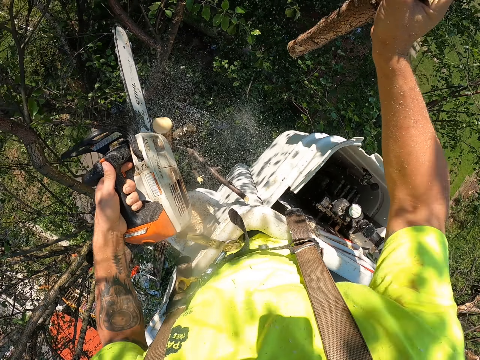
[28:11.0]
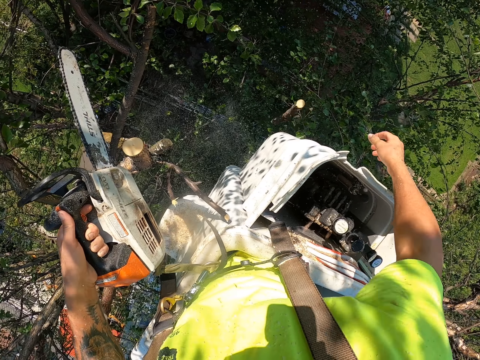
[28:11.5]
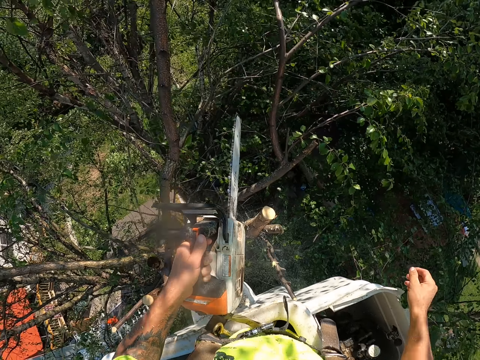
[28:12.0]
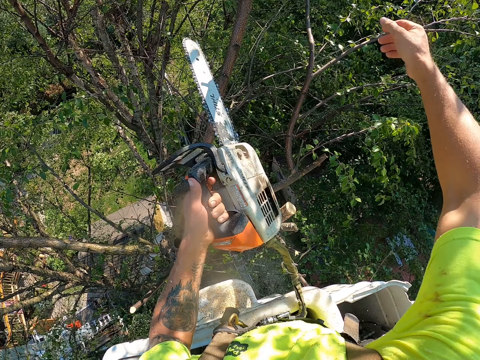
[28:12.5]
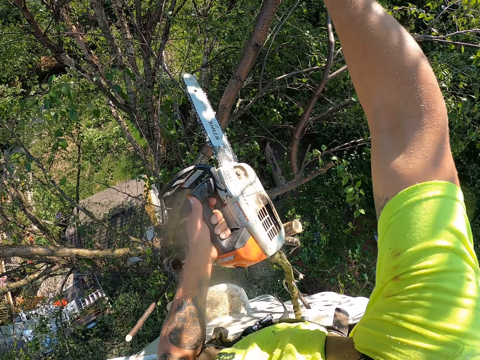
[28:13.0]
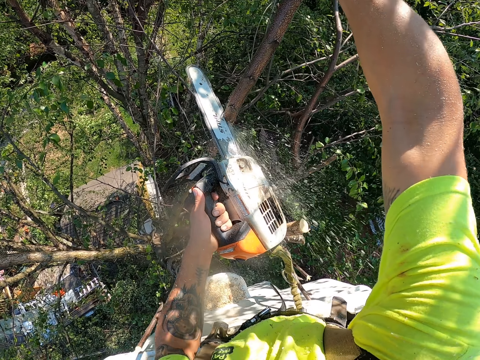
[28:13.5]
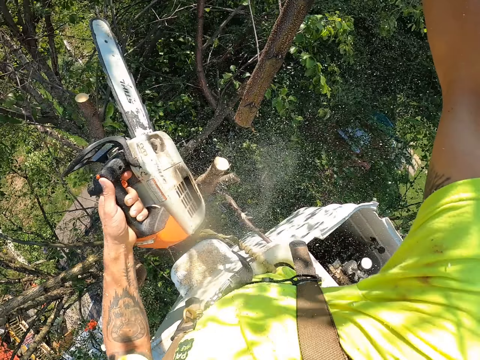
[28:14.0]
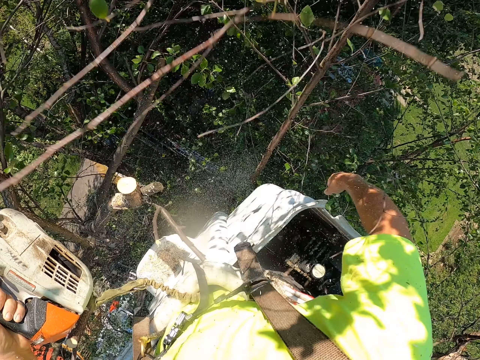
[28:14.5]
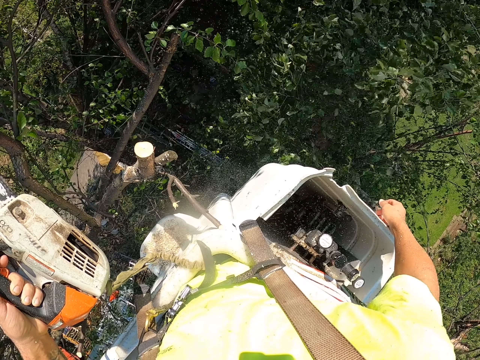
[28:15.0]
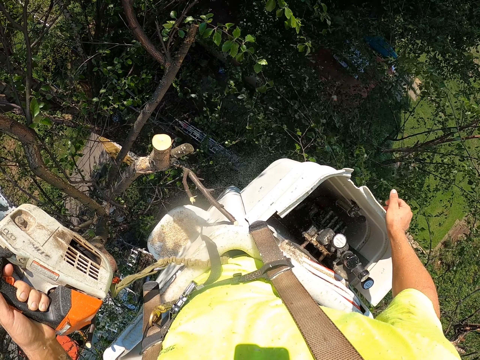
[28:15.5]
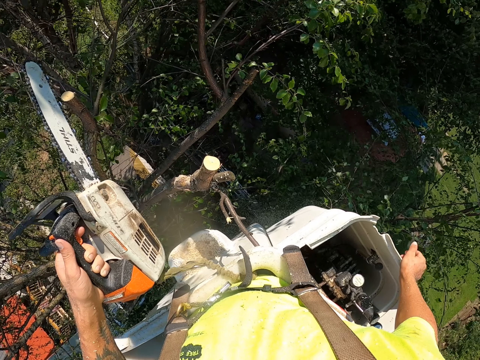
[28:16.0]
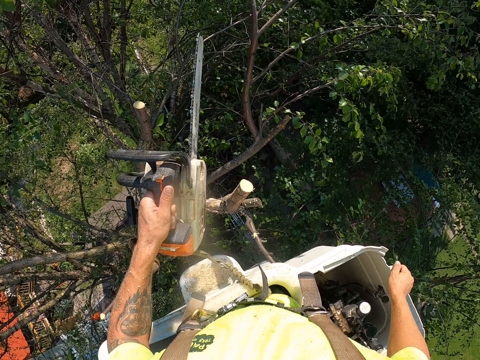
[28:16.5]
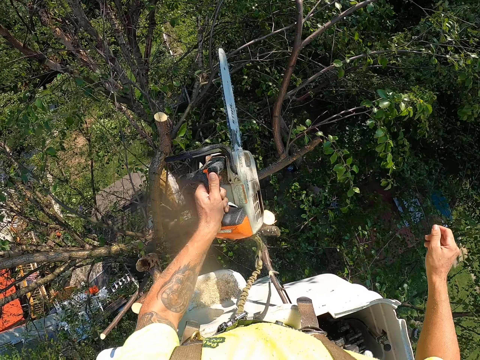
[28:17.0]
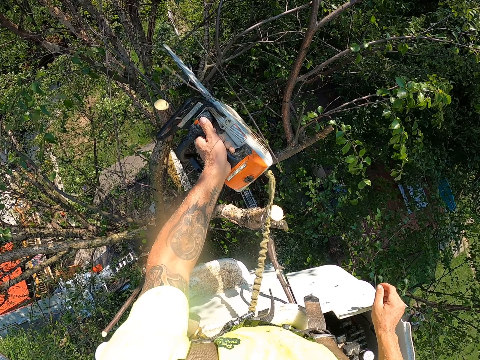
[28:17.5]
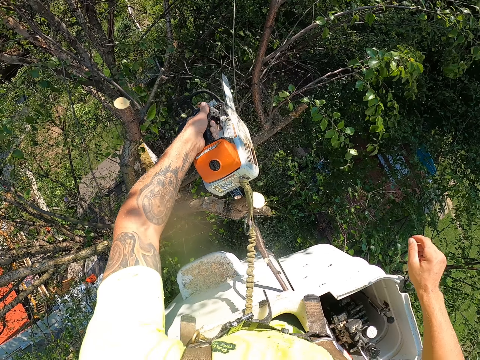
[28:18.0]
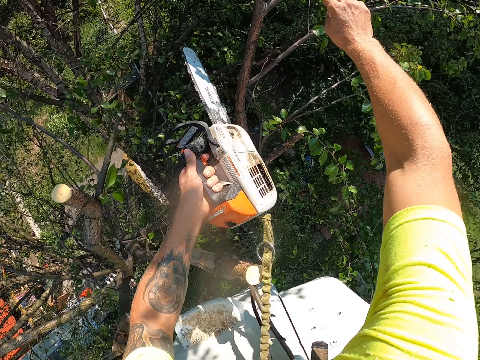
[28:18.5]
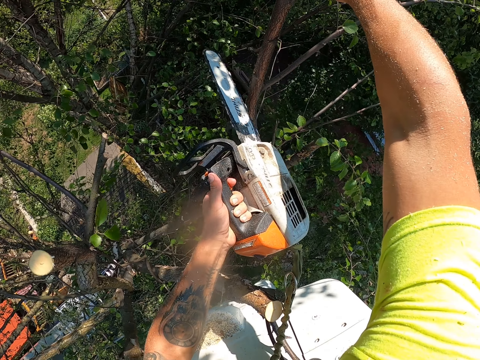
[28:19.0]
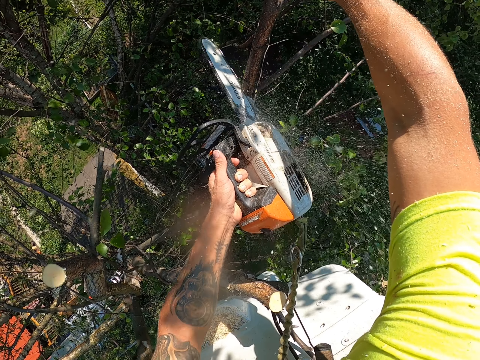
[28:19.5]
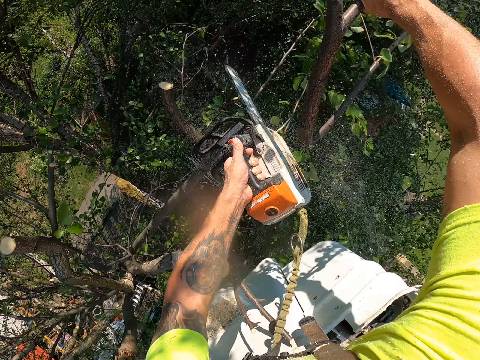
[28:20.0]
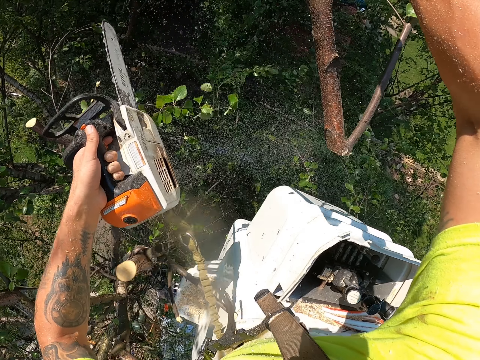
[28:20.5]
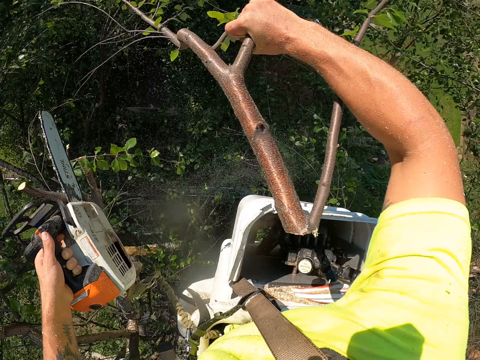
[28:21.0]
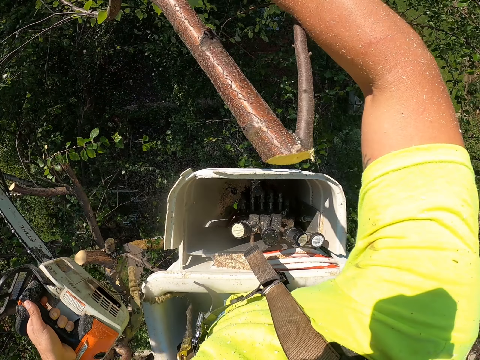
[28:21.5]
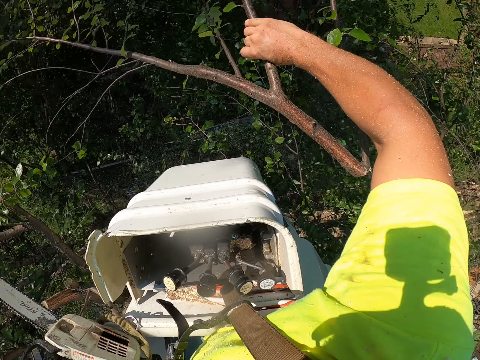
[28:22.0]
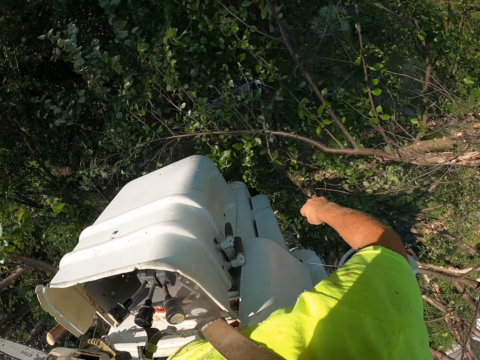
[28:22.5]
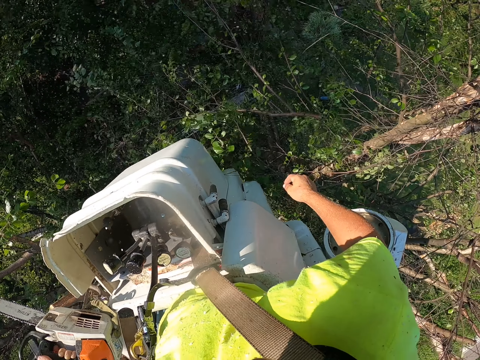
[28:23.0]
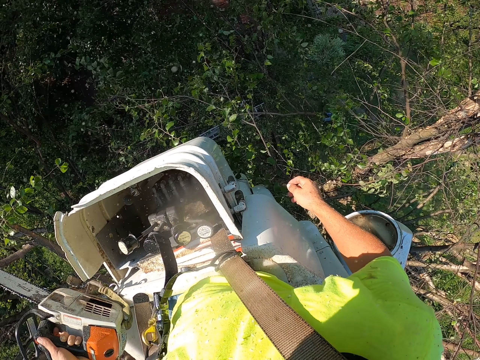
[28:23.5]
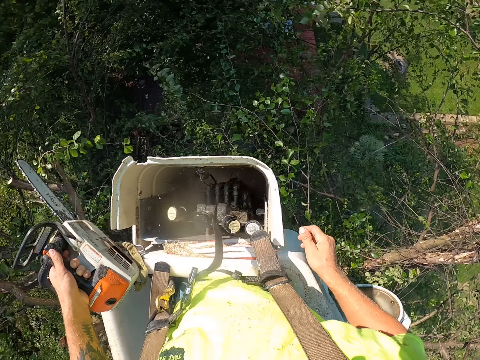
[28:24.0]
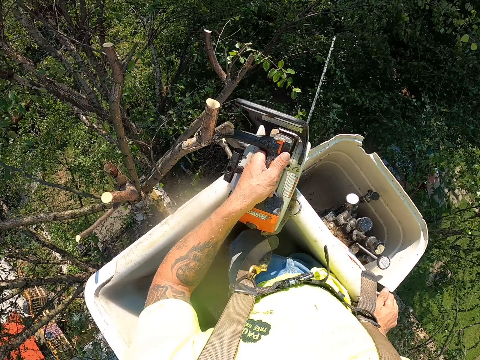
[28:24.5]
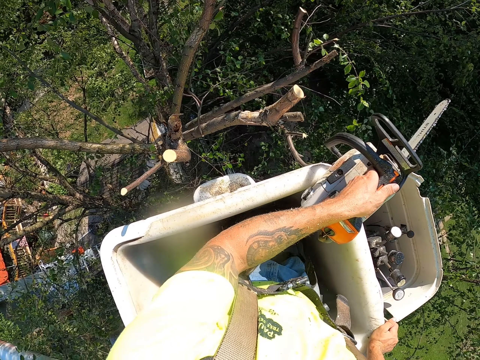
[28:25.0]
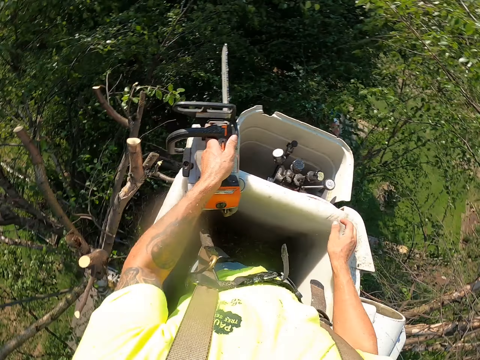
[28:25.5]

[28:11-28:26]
The camera wearer drops the branch to the ground with his right hand. He cuts a branch of the tree with the chainsaw in his left hand. He drops the branch to the ground with his right hand. He cuts the branch of the tree with the chainsaw in his left hand. He does so again. He drops the branch to the ground with his right hand.

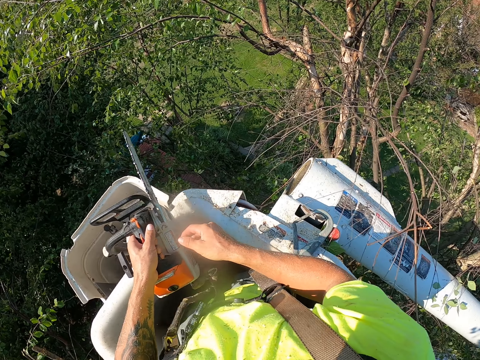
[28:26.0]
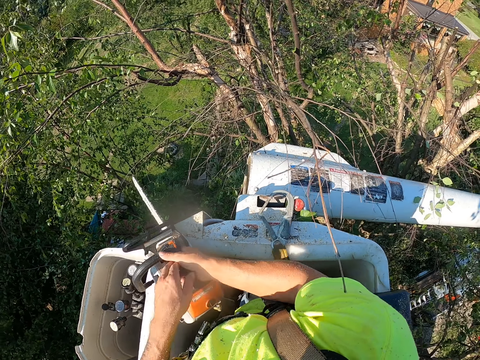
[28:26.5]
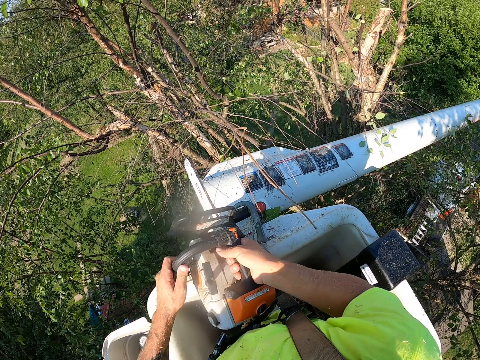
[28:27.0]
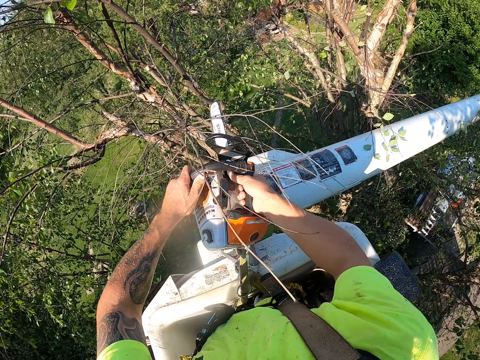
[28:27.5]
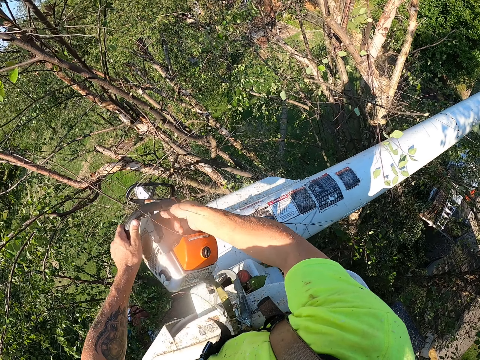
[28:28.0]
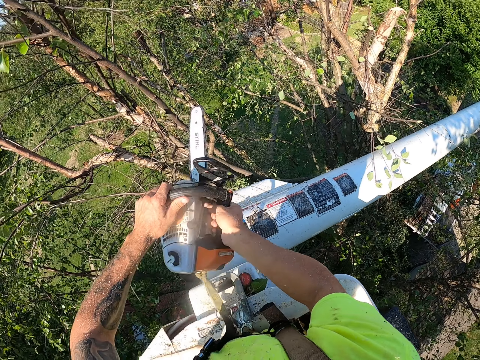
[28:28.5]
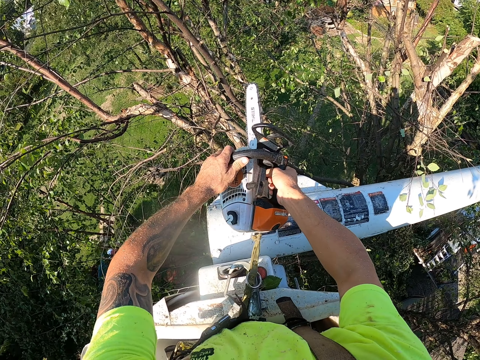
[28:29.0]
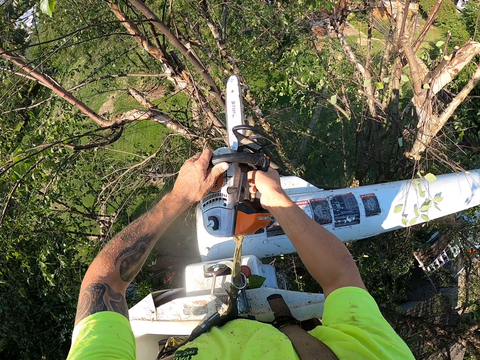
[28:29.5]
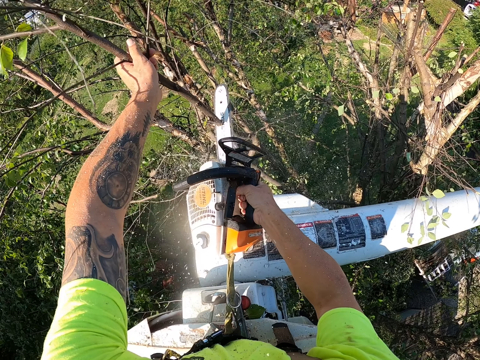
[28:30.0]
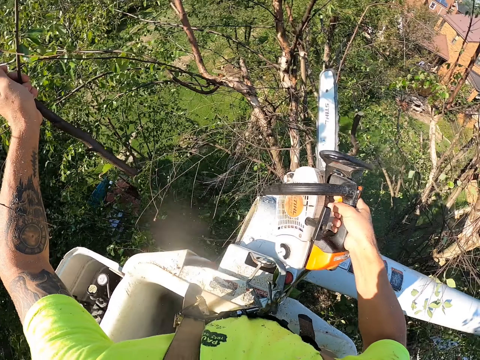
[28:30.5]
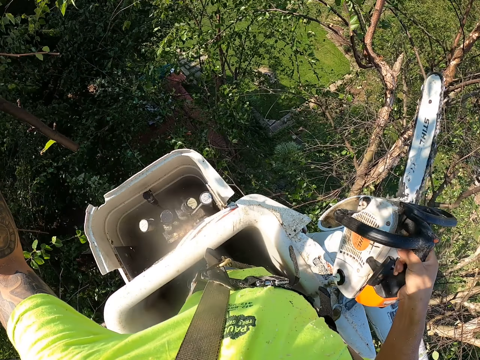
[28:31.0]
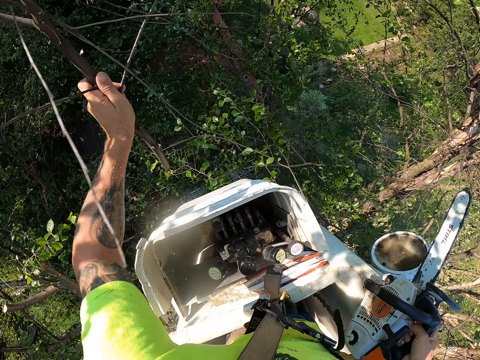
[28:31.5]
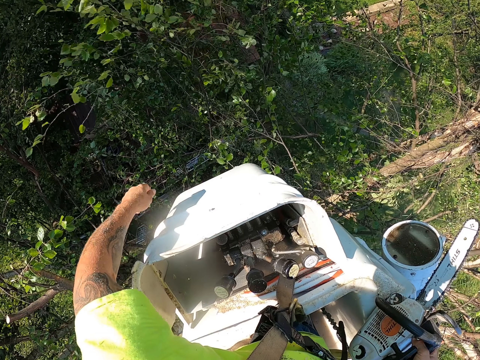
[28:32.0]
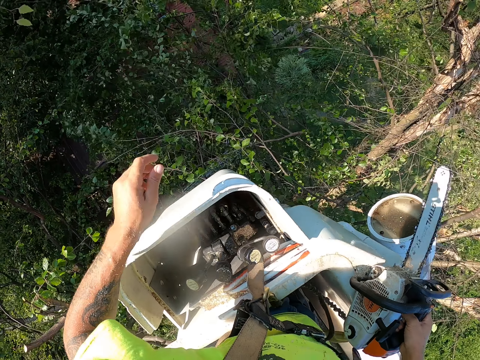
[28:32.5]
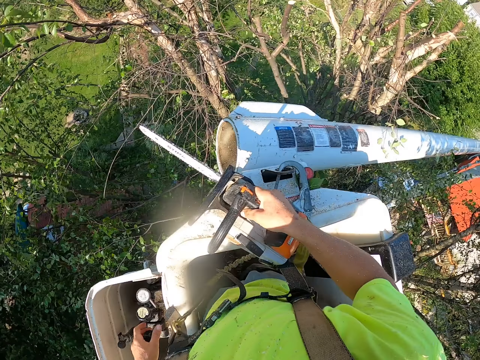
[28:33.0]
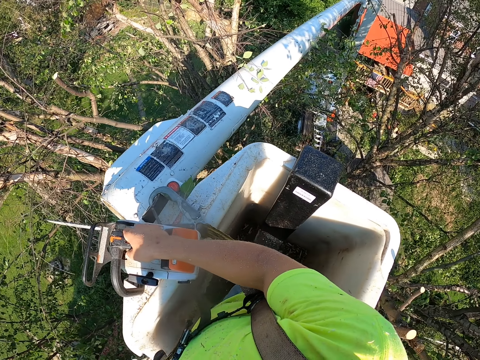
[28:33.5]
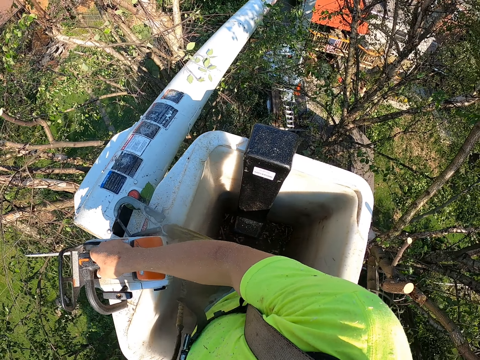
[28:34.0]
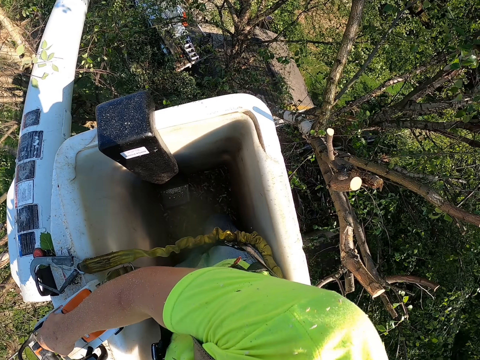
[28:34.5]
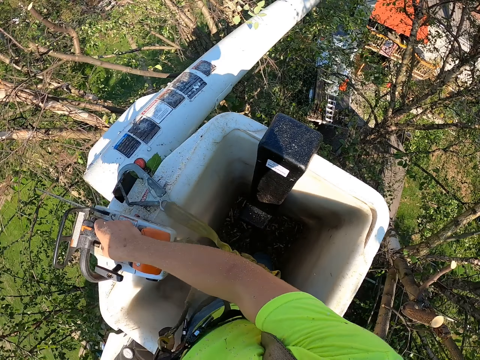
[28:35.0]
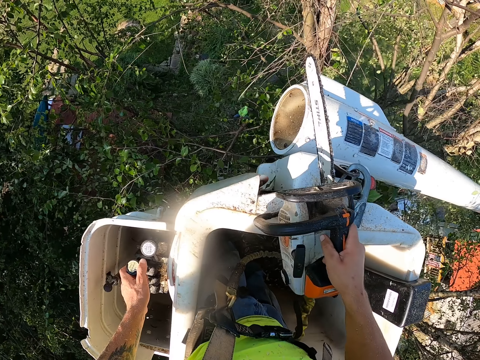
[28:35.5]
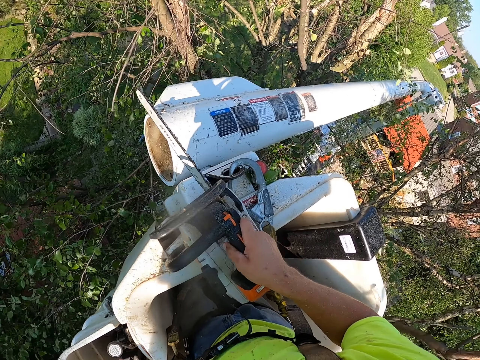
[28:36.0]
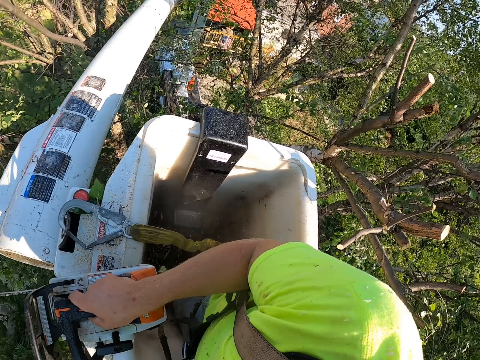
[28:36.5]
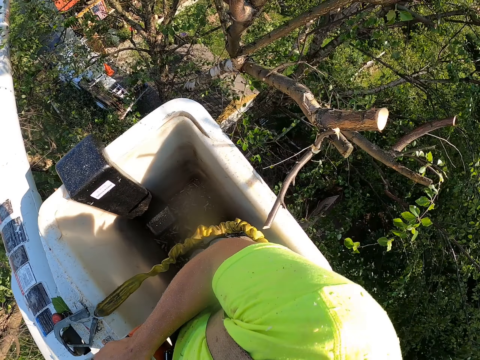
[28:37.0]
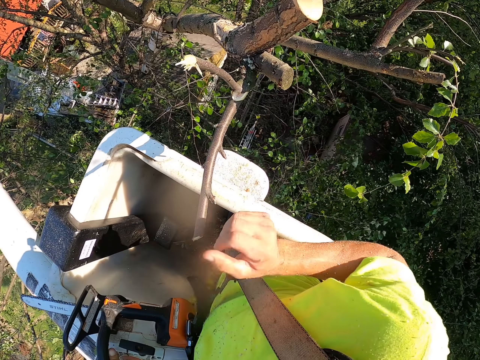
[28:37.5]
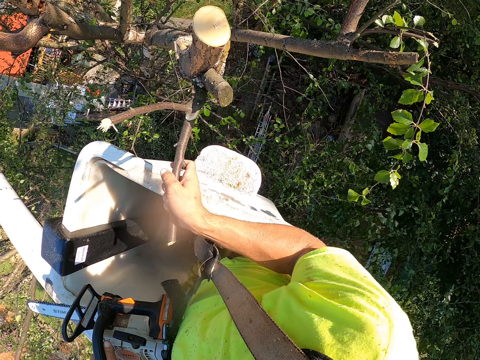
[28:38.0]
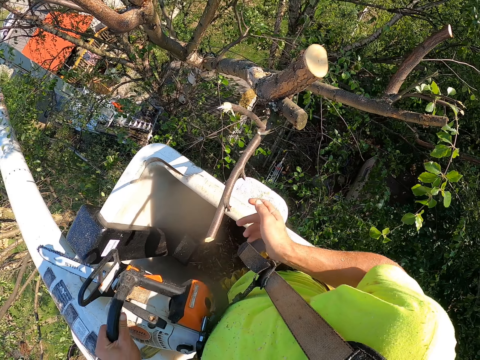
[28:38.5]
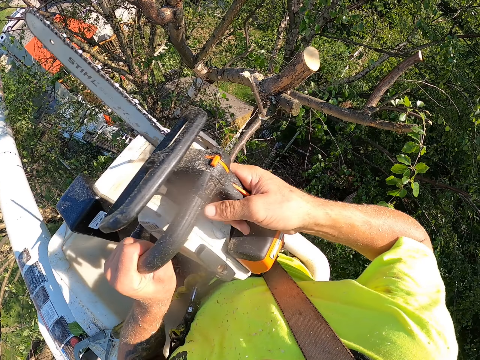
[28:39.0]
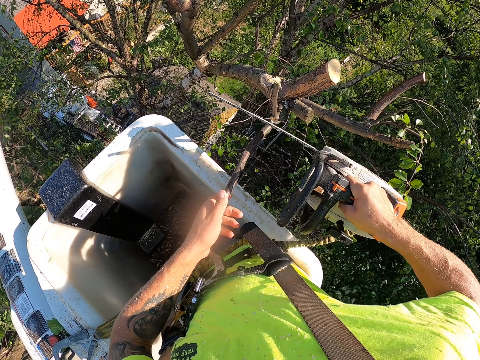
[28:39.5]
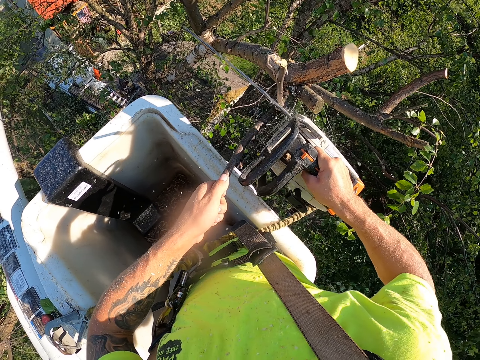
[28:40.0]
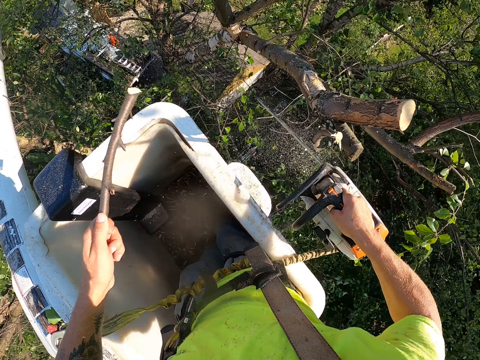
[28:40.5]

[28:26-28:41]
The camera wearer holds the chainsaw with both hands. He cuts a branch of a tree with the chainsaw in his hands. He removes the branch from the tree with his left hand. He drops the branch to the ground with his left hand. He operates the boom lift with his left hand. He adjusts the lift. He adjusts a branch of the tree with his right hand. He passes the chainsaw from his left hand to his right hand. He holds the branch of the tree with his left hand. He cuts the branch of the tree with the chainsaw in his right hand.
